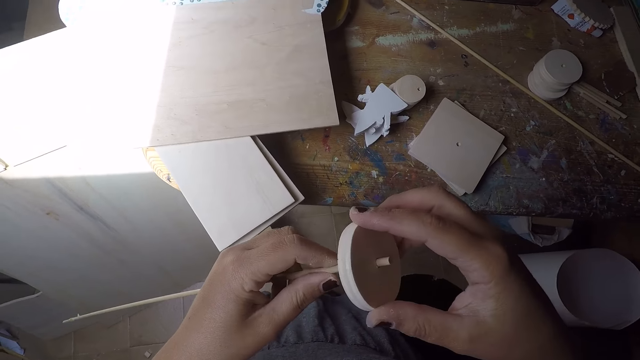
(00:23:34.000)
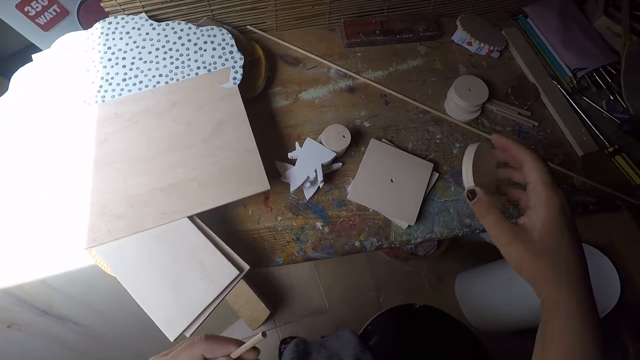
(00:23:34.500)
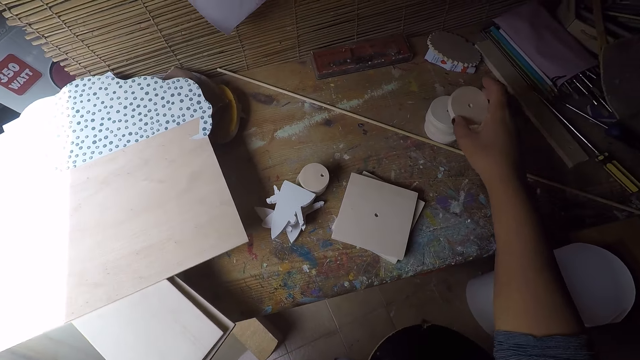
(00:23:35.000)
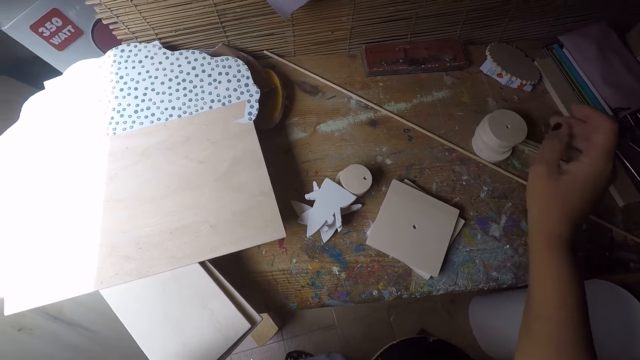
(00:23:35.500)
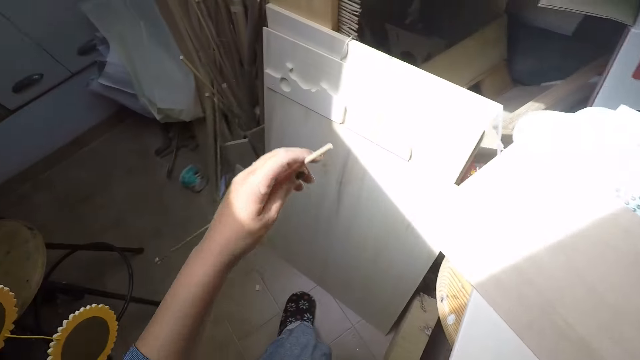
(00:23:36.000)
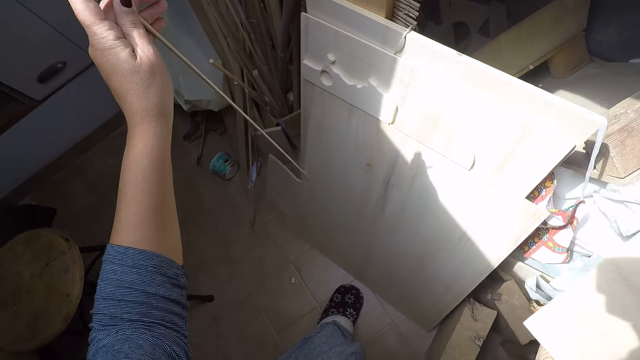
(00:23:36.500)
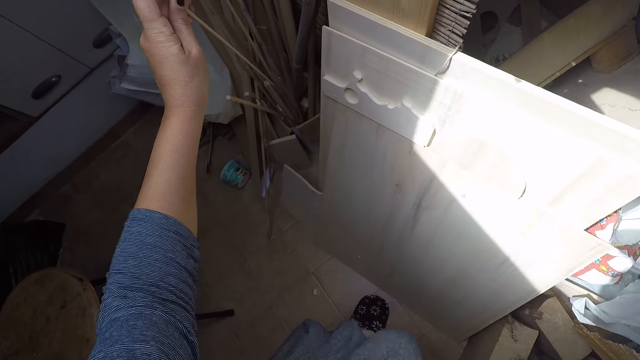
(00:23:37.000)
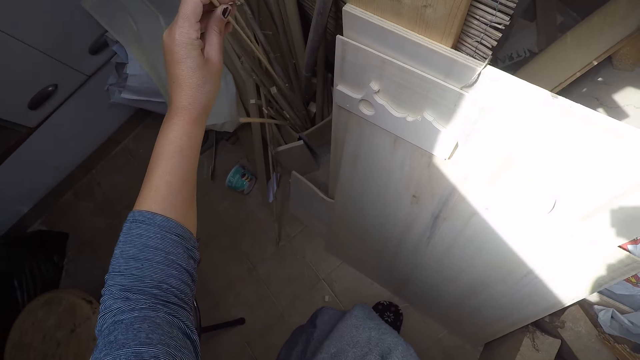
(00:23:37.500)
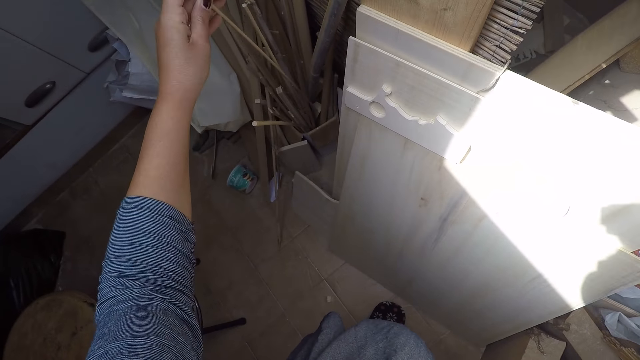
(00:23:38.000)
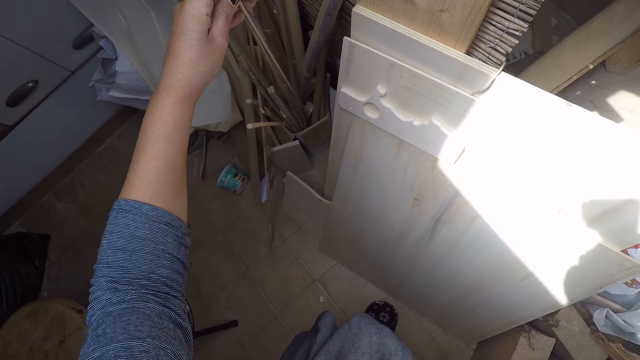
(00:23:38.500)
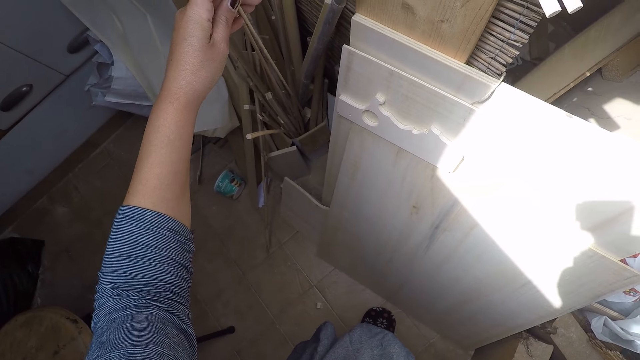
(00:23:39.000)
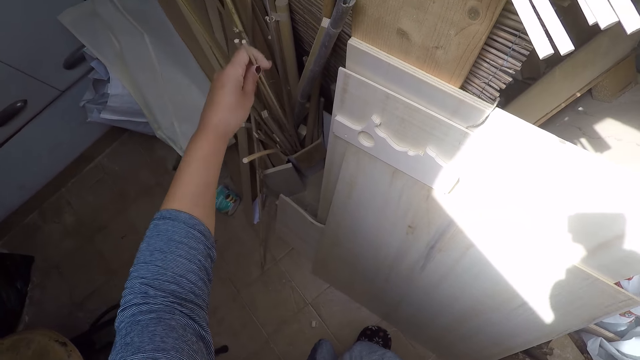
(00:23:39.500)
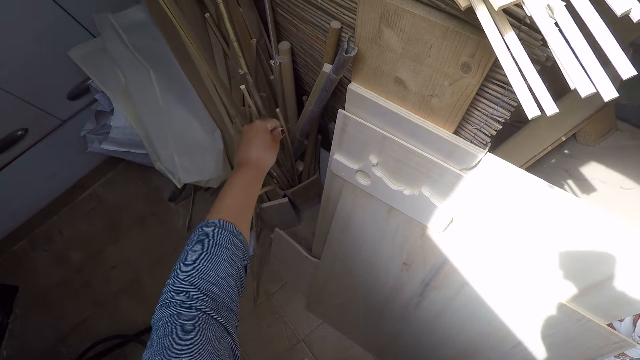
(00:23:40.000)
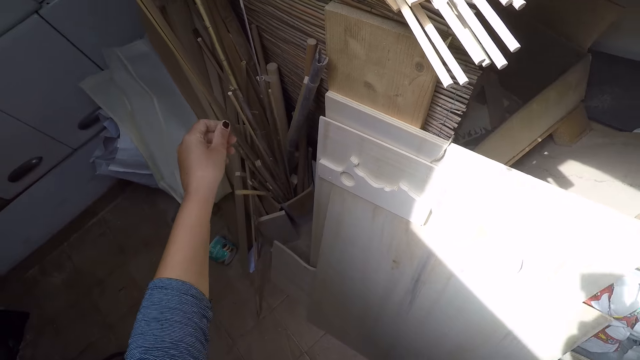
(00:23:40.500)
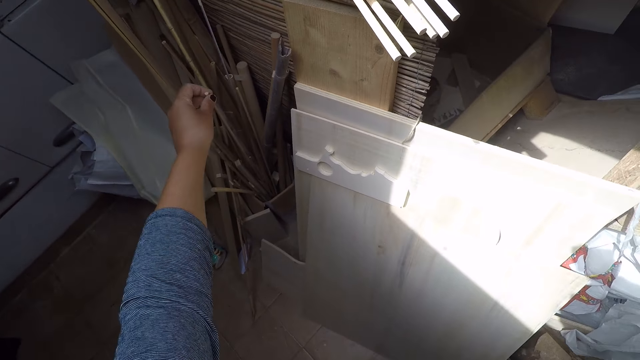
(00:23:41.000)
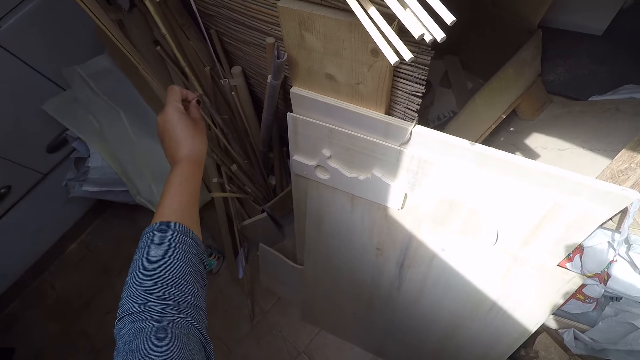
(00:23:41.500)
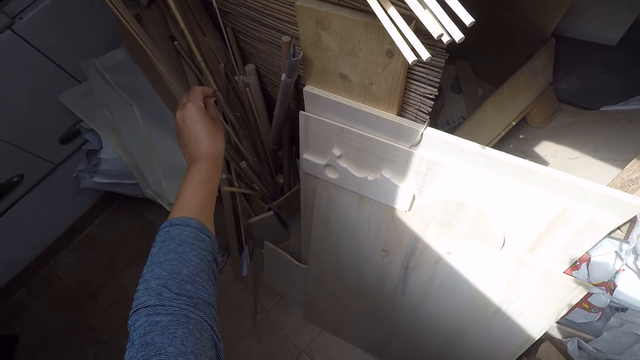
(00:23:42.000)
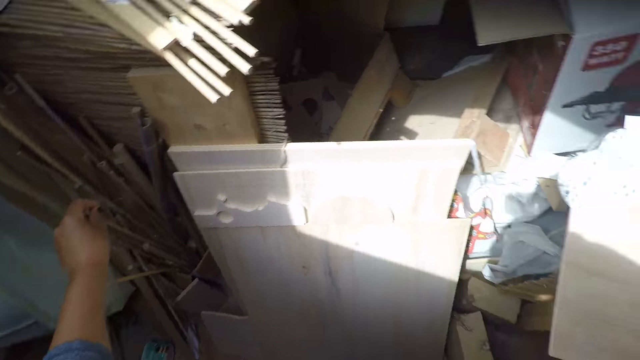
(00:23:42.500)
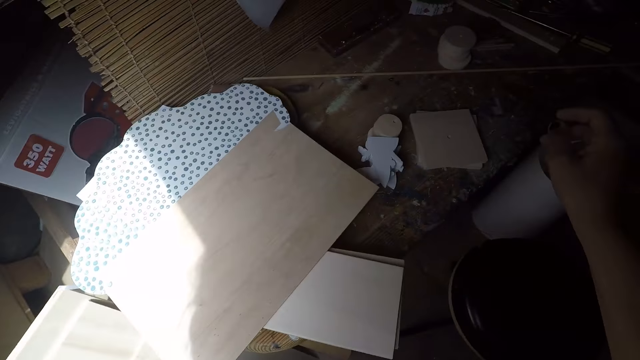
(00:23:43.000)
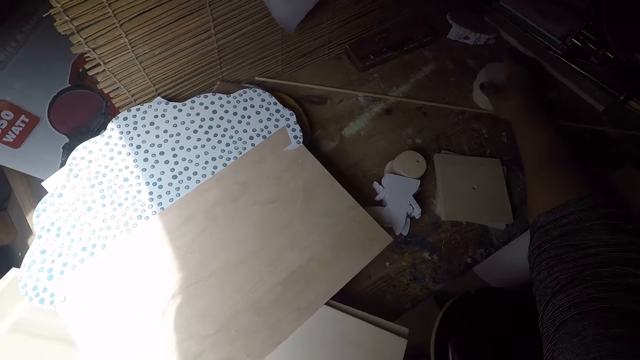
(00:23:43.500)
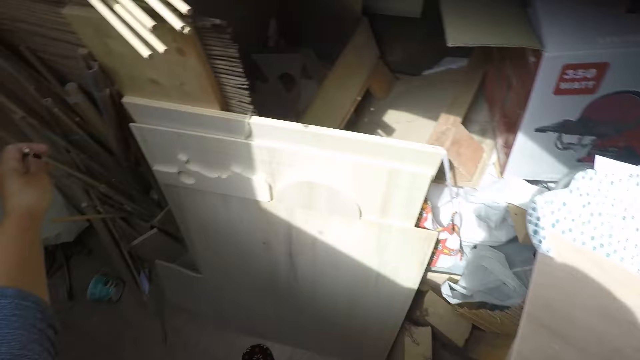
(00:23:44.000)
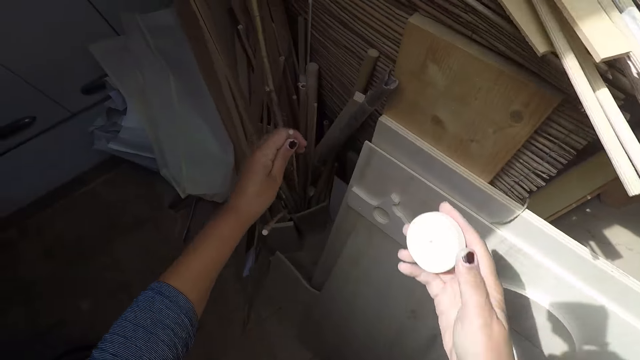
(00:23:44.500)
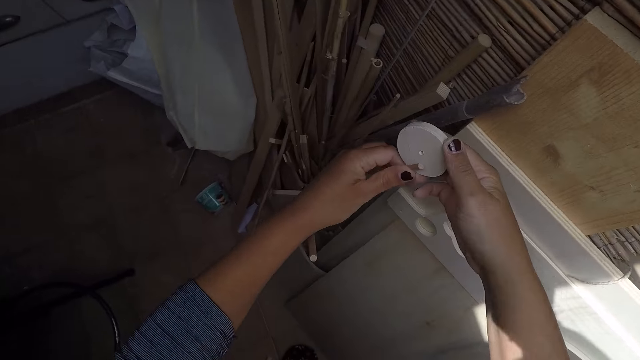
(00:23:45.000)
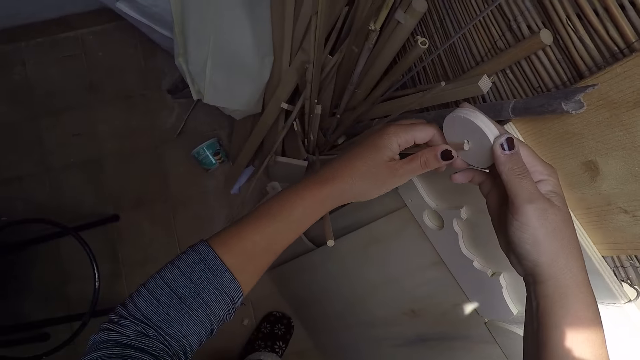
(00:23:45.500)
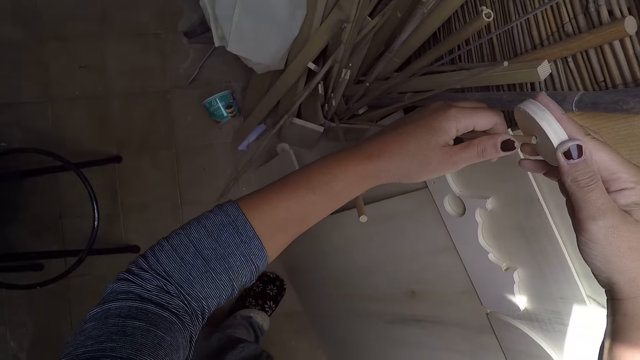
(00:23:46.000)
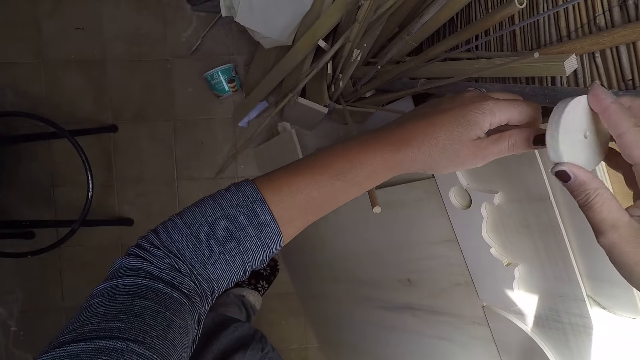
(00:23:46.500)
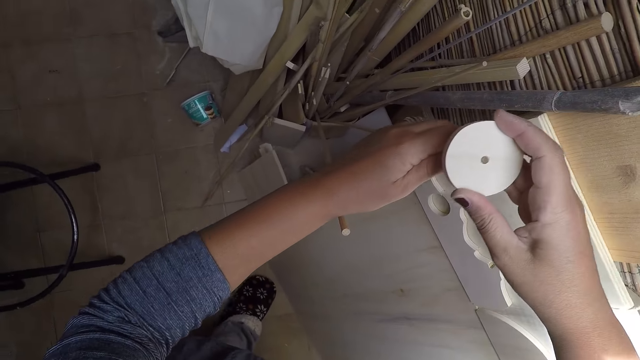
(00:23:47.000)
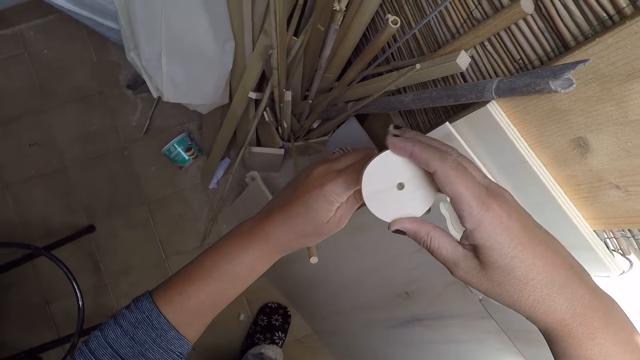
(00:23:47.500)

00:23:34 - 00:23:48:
The camera wearer removes the circular wood from the long thin wood with his right hand. He drops the circular wood on the pile of circular woods on the workshop table with his right hand. He turns towards the pile of woods in the workshop with the long thin wood in his left hand. He places the long thin wood in his left hand in the pile of woods. He holds the tip of the long thin wood in the pile of woods with his left hand. He turns towards the workshop table. He takes the circular wood on the pile of circular woods on the workshop table with his right hand. He turns towards the pile of woods in the workshop. He fixes the circular wood in his right hand into the tip of the long thin wood in his left hand.

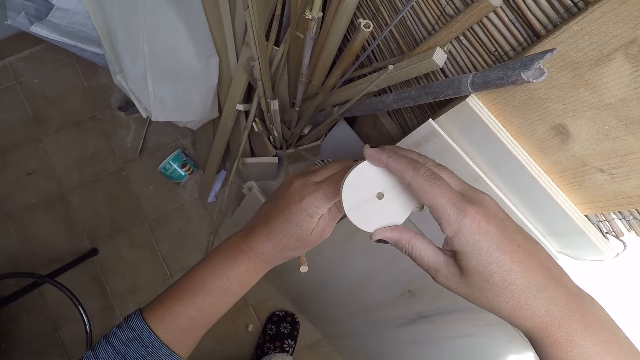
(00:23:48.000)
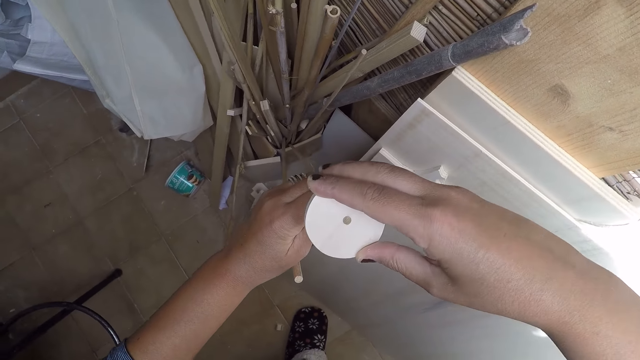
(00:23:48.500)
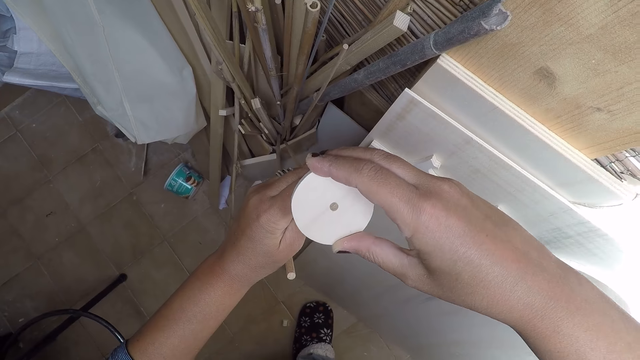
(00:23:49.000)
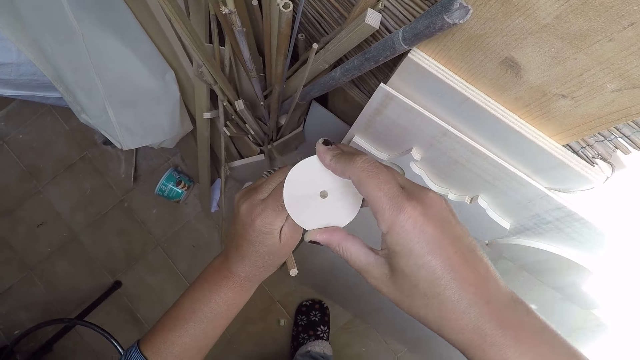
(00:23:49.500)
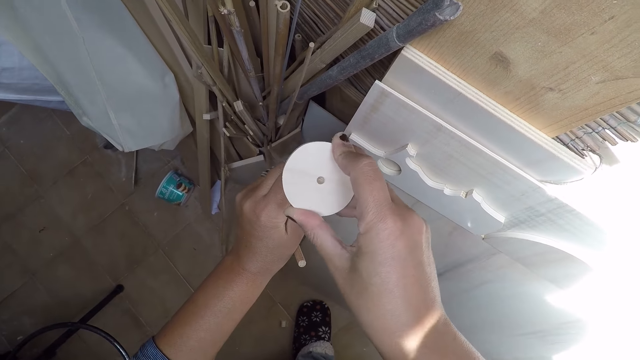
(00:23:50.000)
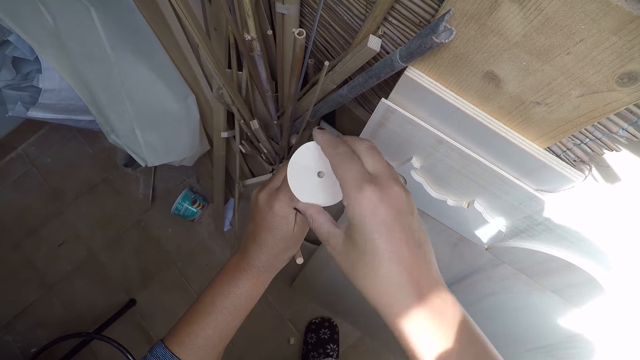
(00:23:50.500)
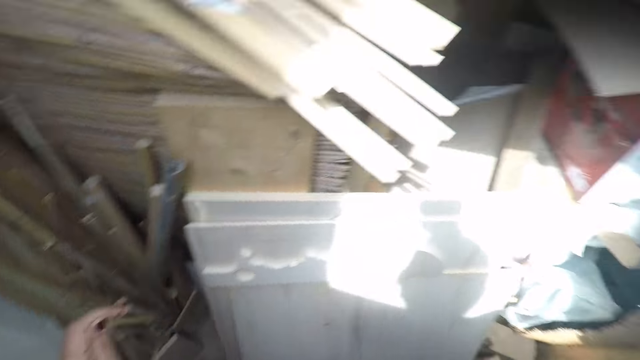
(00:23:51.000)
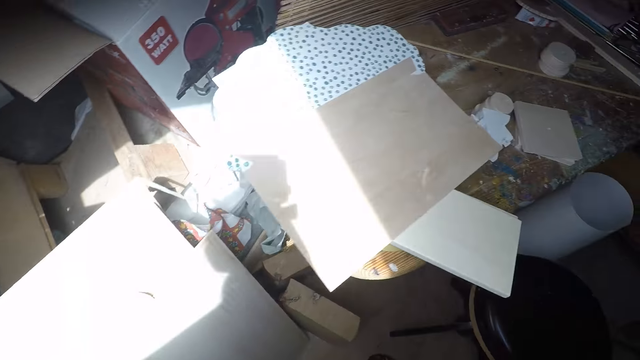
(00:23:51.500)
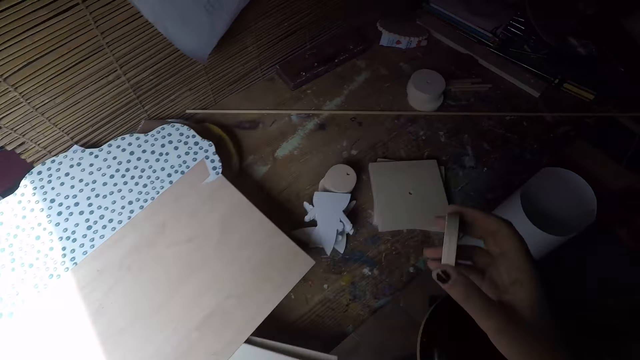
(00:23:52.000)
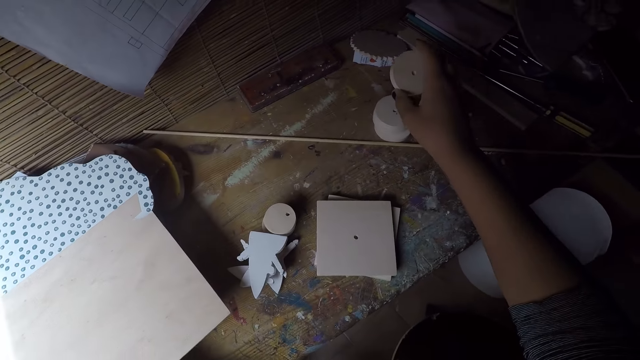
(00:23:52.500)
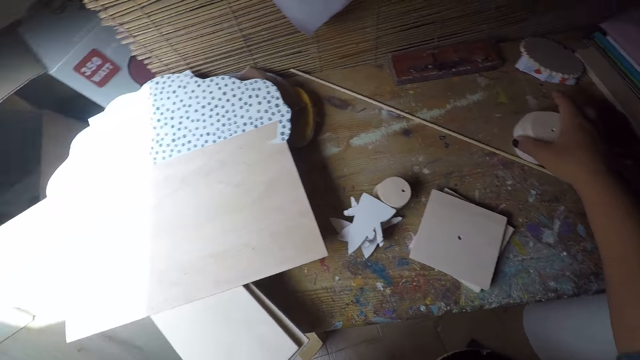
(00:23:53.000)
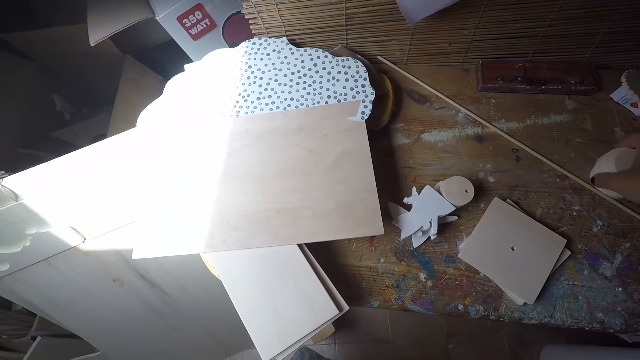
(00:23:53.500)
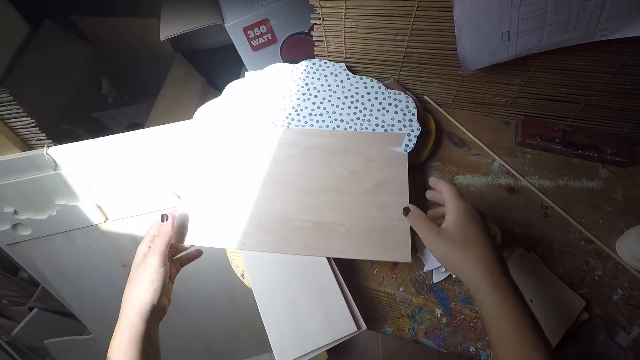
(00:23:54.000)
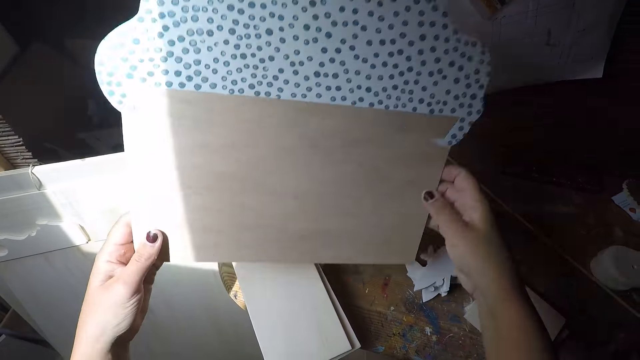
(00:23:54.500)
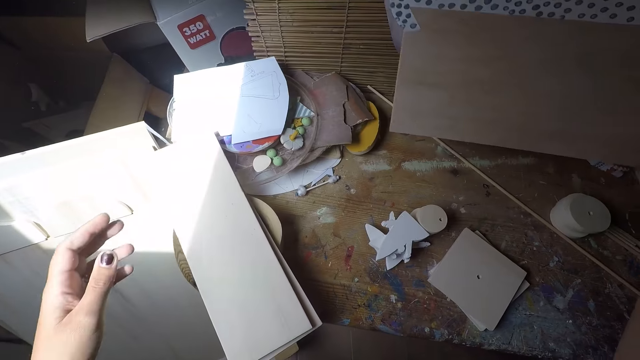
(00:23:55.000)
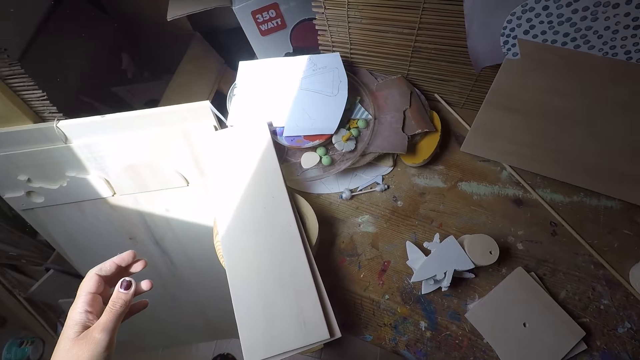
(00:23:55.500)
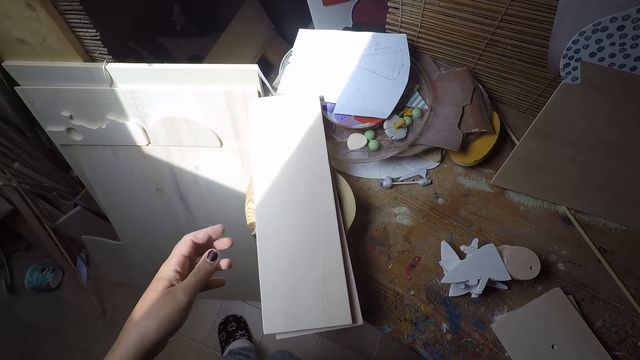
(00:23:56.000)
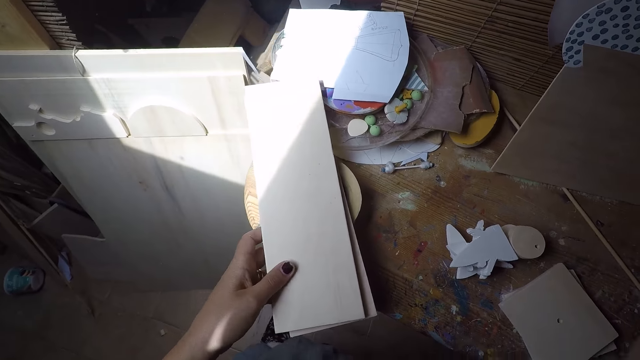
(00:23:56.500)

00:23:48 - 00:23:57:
The camera wearer removes the circular wood from the tip of the long thin wood with his right hand. He turns towards the workshop table. He walks around the room. He drops the circular wood on the pile of circular woods on the workshop table with his right hand. He adjusts the pile of circular wood on the workshop table with his right hand. He takes a paper board on the workshop table with both hands. He removes his left hand from the paper board. He drops the paper board on the workshop table with his left hand. He takes some pieces of wood on the workshop table with his left hand.
